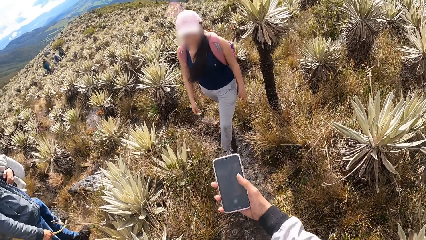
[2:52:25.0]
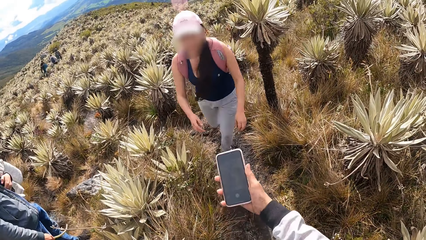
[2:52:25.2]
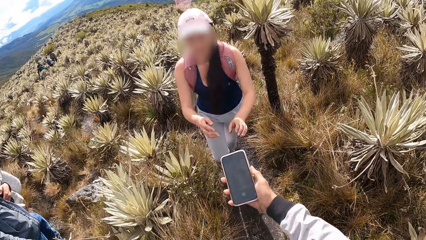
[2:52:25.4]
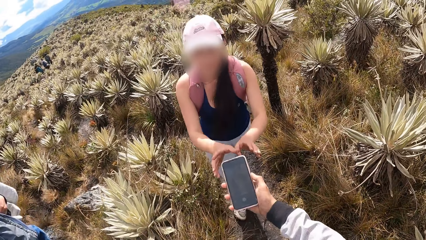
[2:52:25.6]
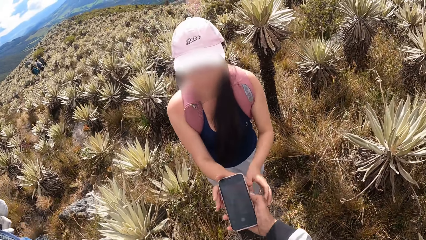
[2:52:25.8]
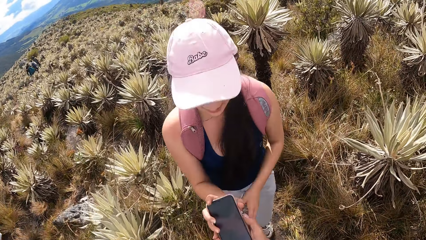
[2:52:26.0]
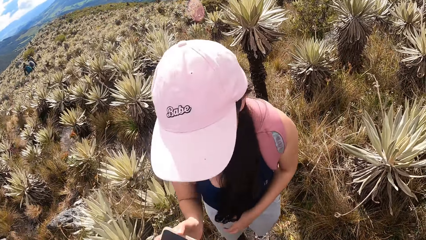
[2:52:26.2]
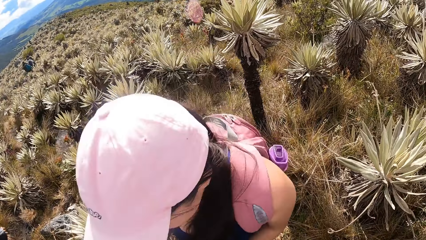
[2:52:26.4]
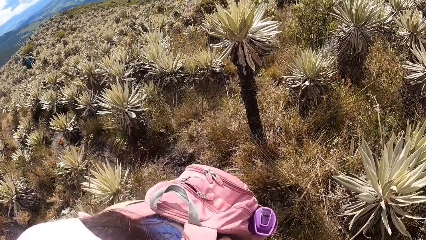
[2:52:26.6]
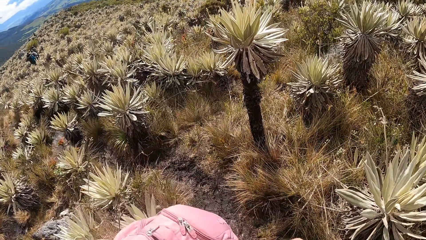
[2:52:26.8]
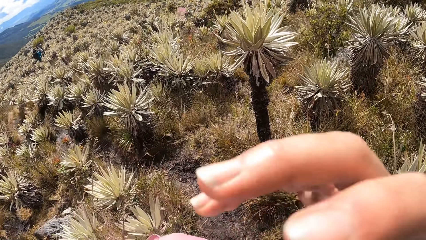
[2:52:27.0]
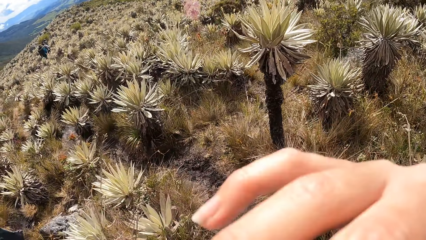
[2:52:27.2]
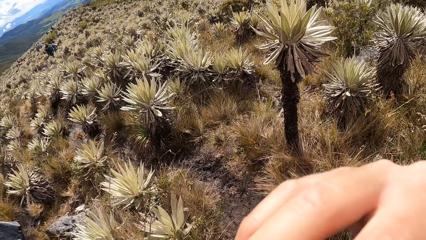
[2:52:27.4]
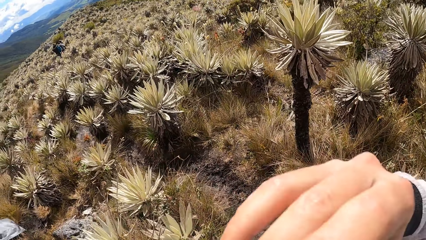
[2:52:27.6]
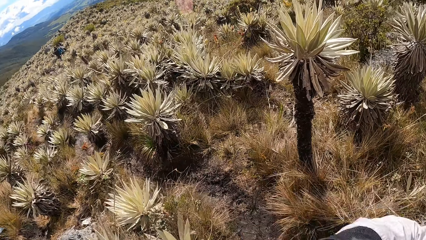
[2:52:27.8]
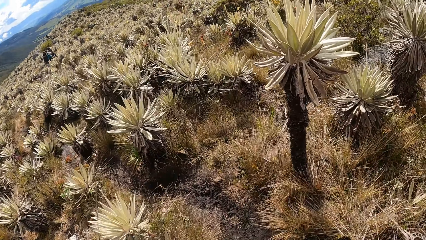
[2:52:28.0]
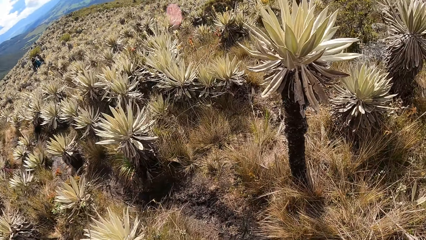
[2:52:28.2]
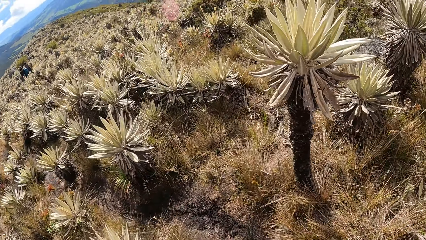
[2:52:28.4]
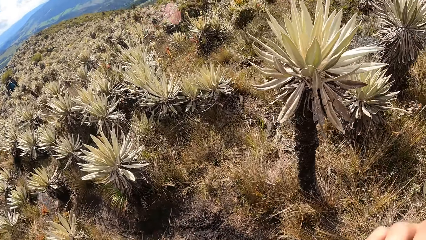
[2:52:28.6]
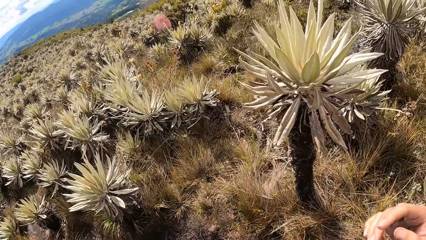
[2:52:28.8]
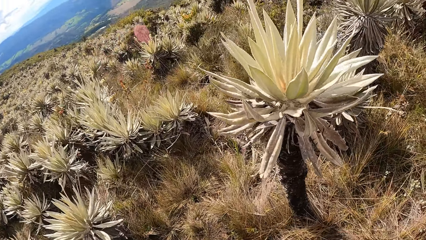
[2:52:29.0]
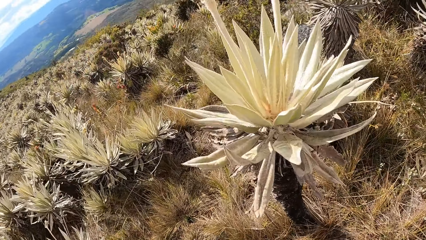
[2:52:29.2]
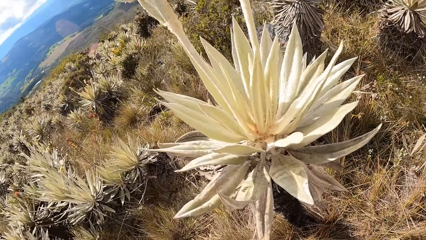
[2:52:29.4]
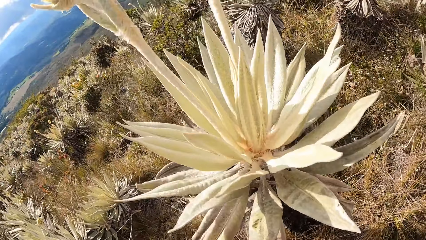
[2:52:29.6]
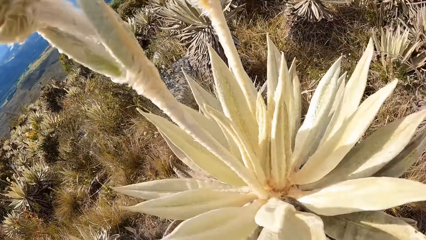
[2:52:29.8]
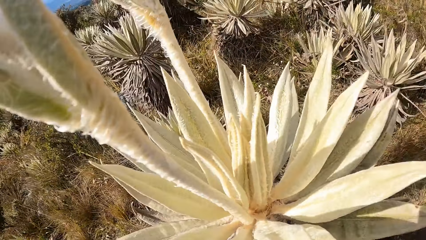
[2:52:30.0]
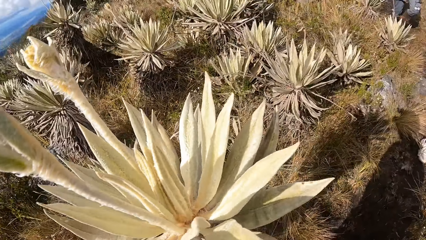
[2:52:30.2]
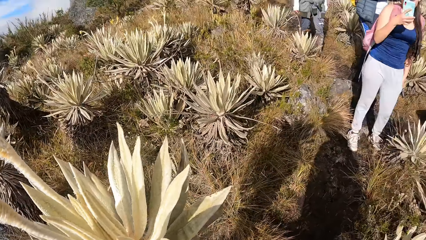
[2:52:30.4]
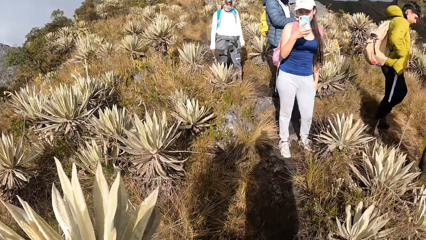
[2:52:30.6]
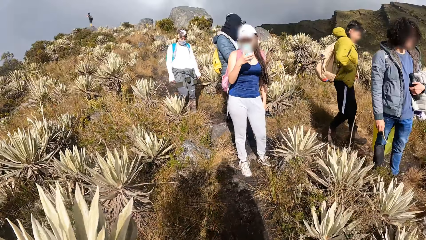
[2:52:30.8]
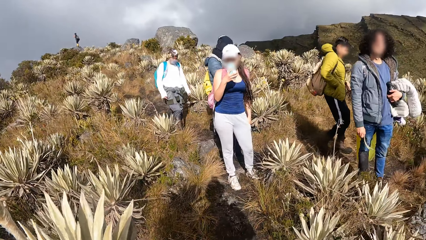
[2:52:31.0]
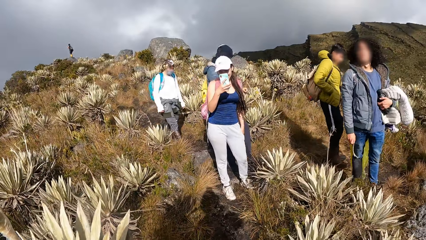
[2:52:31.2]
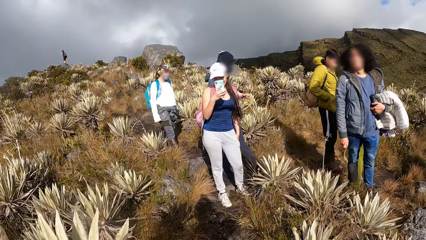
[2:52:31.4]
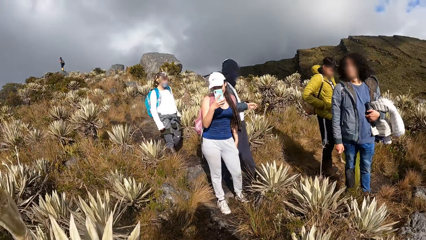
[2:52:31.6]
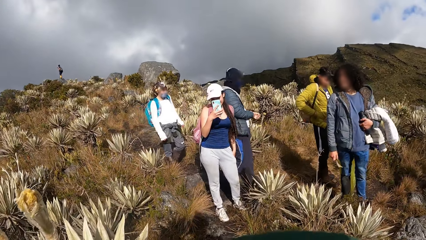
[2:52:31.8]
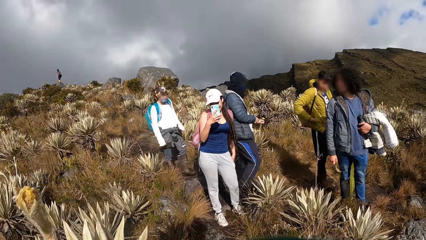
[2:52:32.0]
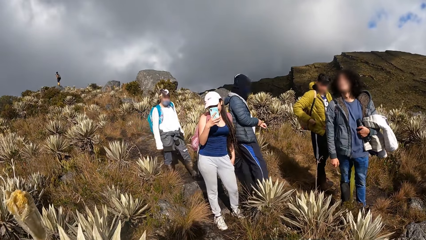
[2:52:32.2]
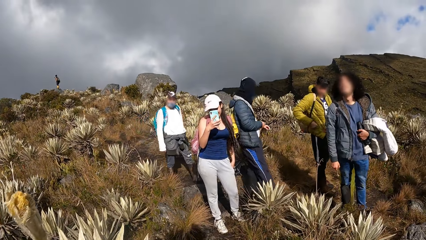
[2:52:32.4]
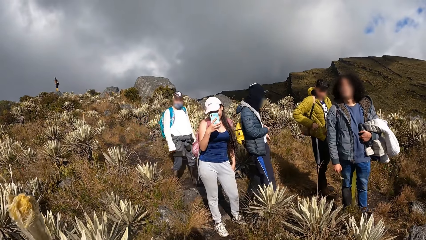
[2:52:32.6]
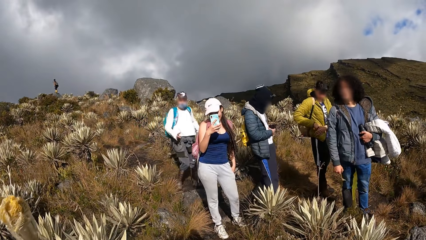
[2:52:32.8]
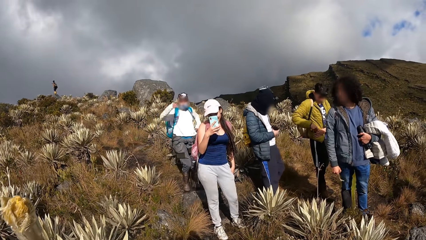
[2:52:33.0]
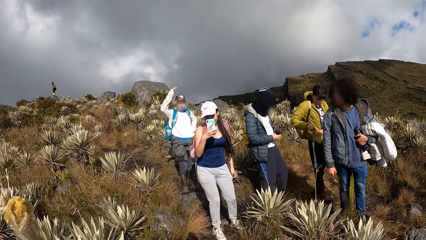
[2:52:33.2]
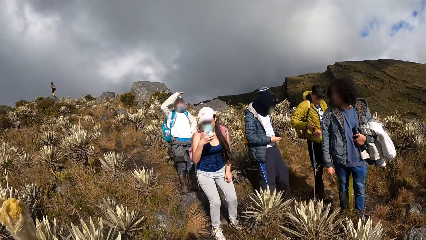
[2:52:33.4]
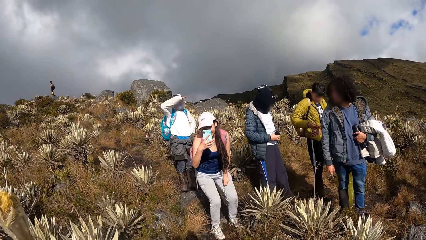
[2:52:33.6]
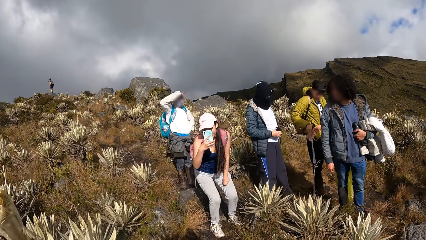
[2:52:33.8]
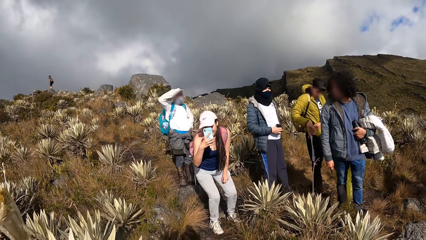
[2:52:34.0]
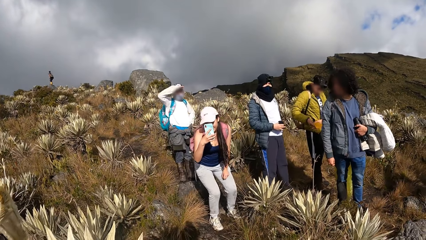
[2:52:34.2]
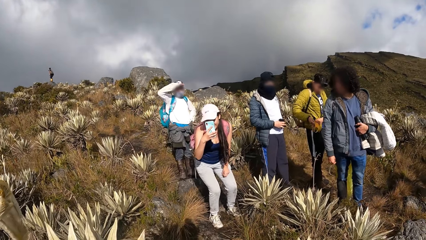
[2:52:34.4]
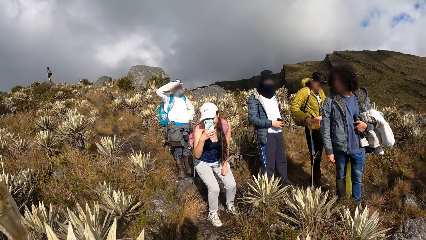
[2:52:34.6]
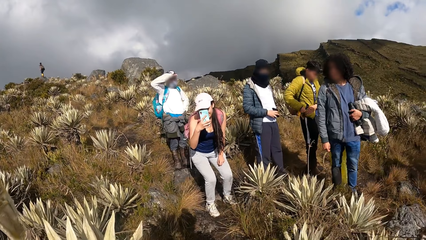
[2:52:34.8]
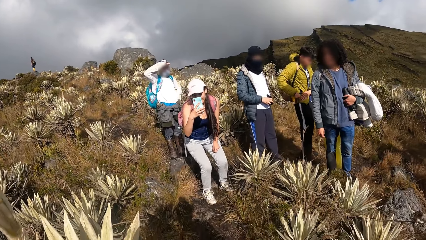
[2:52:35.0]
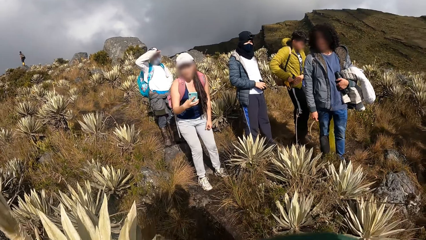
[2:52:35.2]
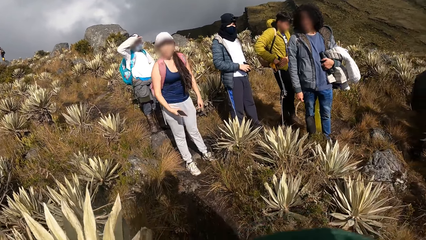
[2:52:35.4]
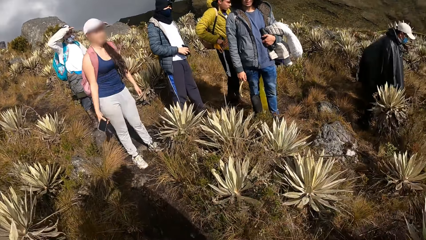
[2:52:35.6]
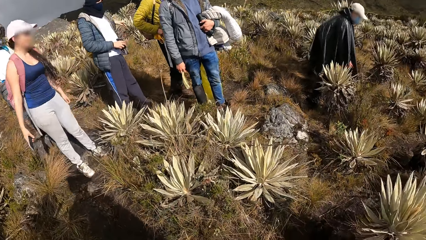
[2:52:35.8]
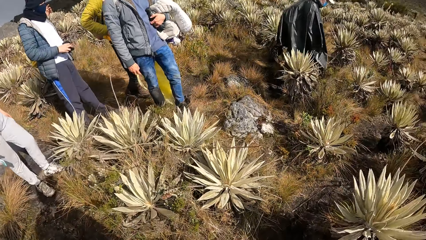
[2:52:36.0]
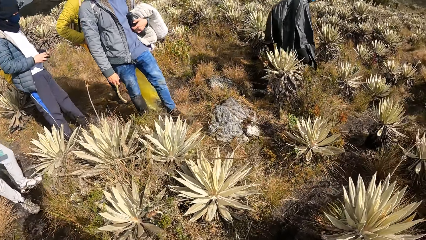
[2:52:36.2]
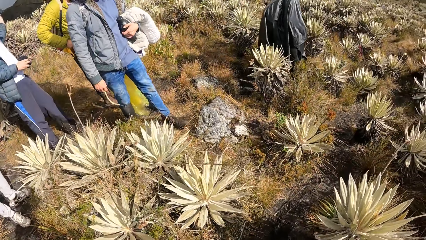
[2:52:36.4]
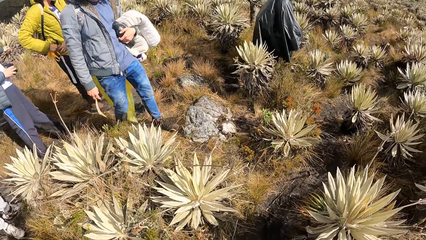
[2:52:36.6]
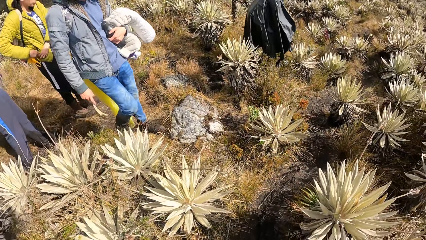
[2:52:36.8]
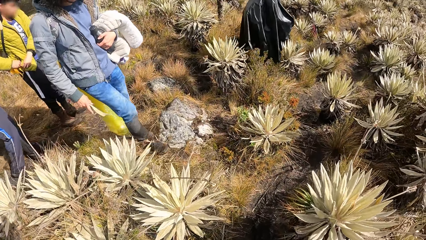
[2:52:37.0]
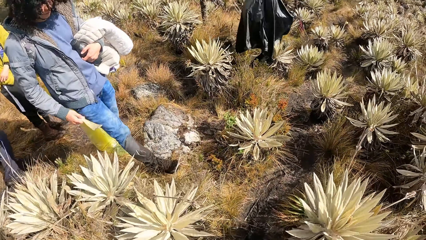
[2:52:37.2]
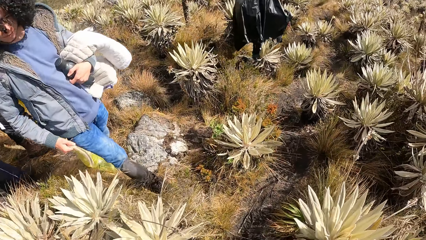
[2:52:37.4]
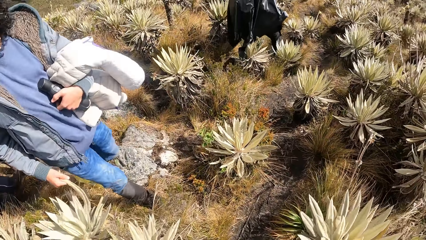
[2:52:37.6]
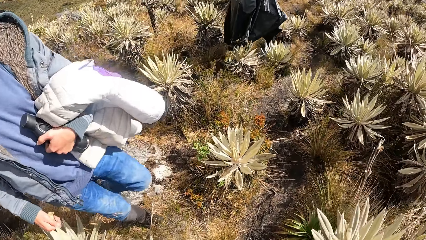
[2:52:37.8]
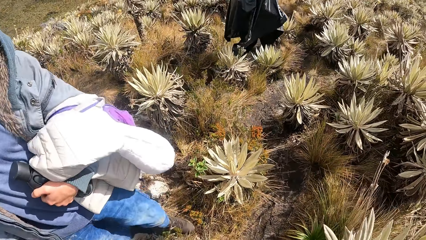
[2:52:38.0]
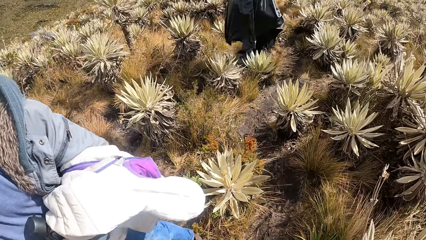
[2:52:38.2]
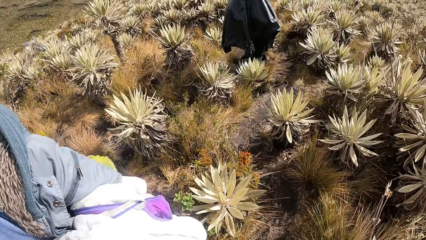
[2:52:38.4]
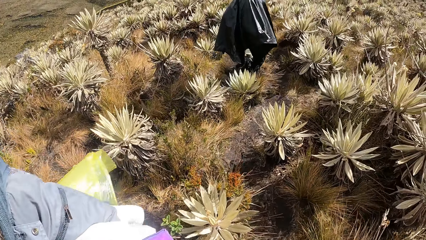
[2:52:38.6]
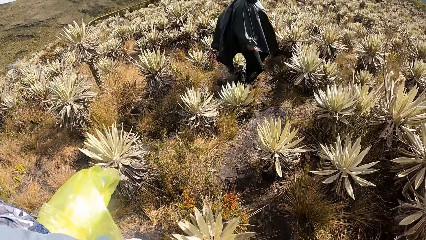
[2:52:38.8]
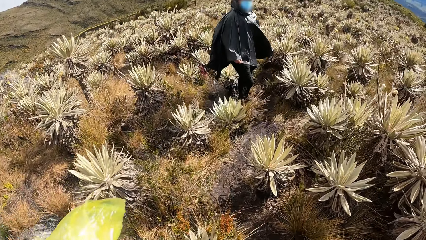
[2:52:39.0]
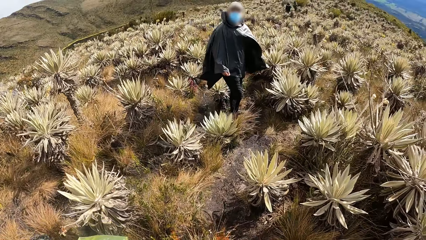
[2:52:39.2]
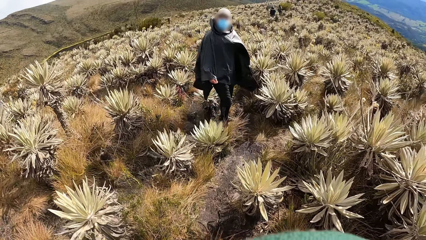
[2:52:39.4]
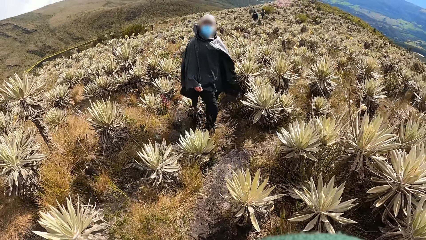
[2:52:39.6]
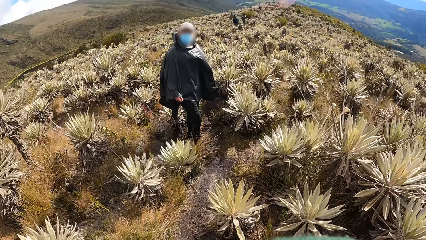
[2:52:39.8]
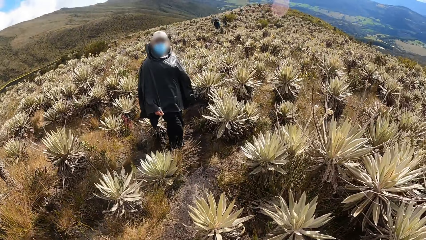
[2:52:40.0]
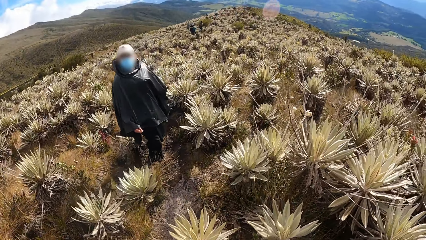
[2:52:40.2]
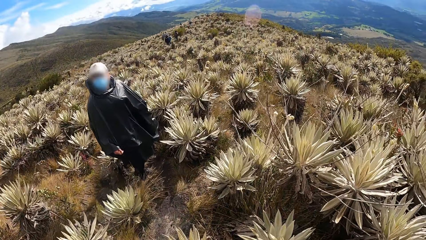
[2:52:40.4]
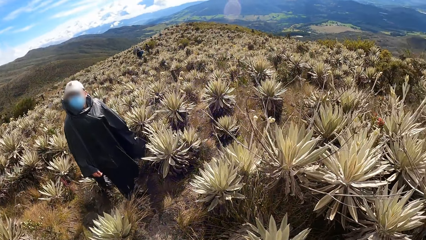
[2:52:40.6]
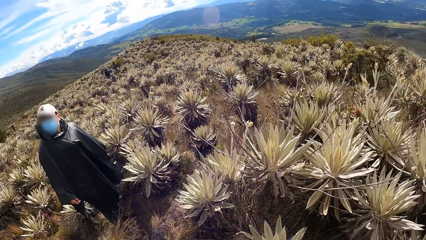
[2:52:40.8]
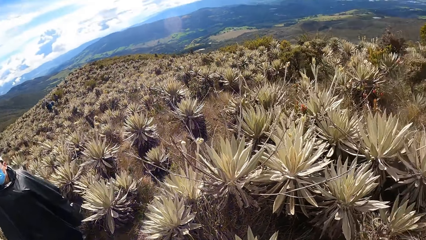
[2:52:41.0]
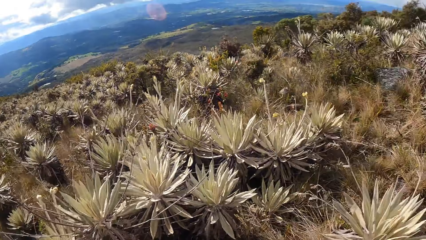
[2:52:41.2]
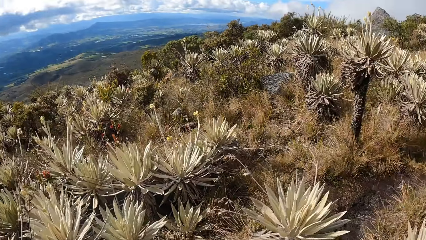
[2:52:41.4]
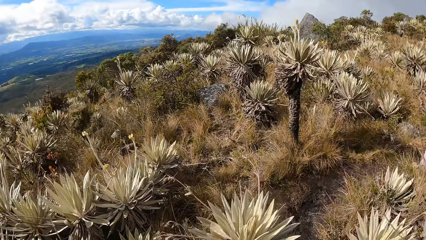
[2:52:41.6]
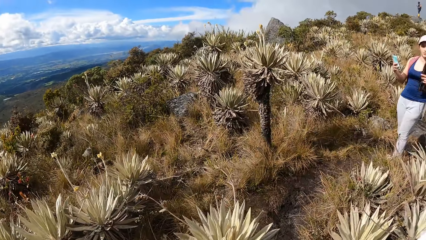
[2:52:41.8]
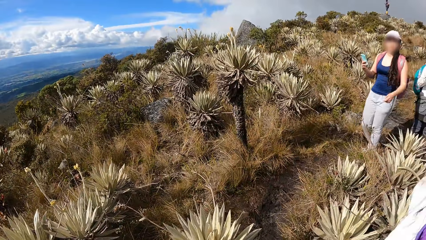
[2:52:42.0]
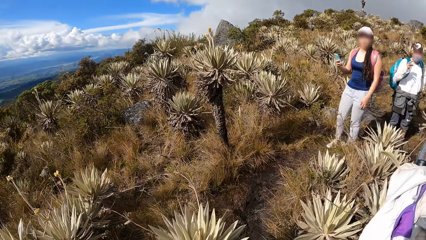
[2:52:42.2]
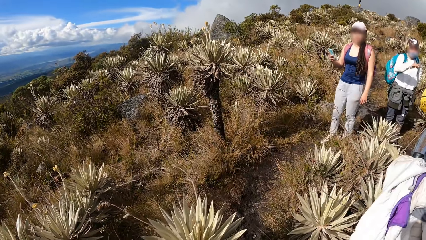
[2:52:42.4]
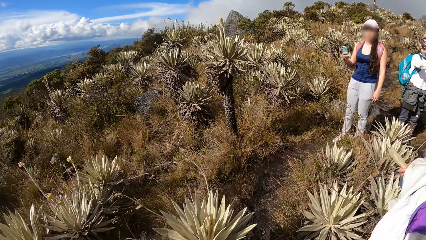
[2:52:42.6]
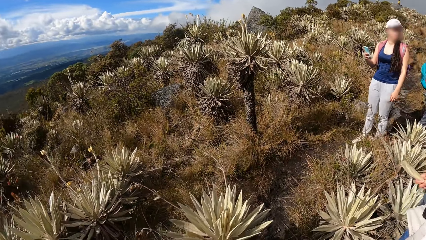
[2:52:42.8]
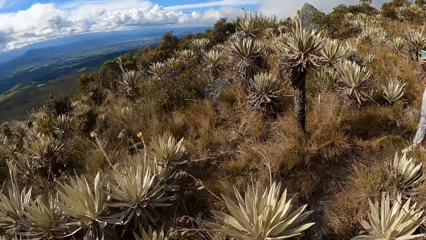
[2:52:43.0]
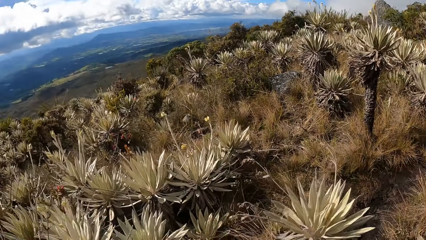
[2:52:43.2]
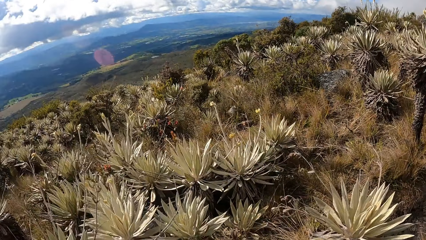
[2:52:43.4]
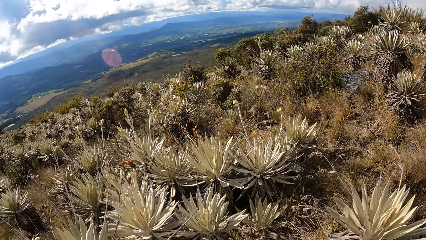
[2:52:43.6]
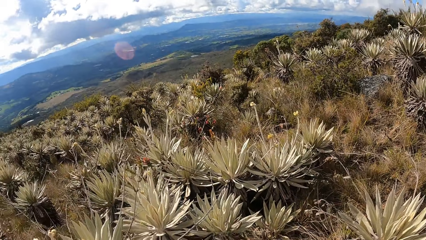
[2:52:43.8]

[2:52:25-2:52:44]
The camera wearer lifts the phone with the right hand. They give the phone to a woman. They lift the right hand. They walk ahead, look around and turn back. The woman takes a photo with the phone. The camera wearer walks ahead. A man stands on the desert. The camera wearer looks around.
